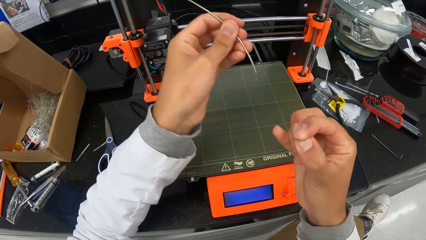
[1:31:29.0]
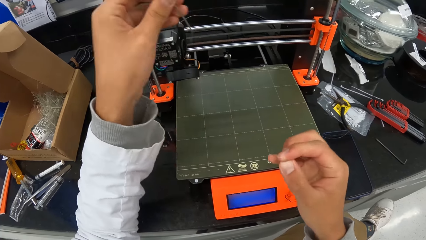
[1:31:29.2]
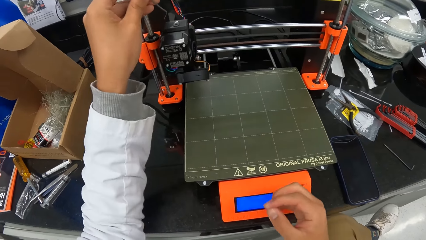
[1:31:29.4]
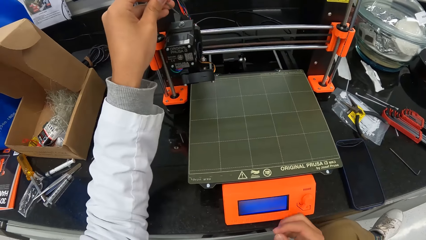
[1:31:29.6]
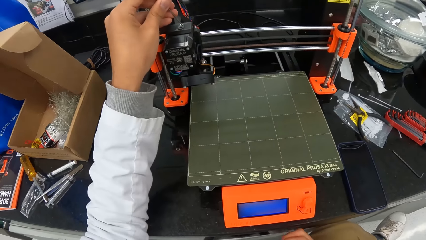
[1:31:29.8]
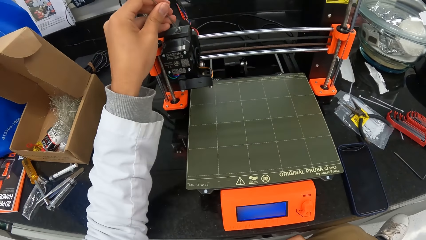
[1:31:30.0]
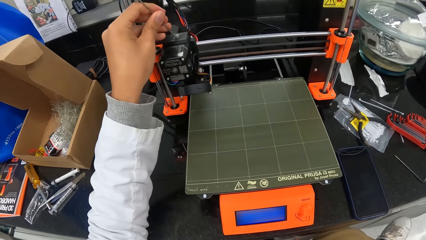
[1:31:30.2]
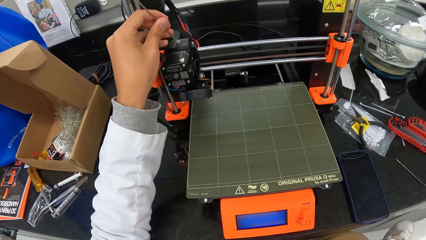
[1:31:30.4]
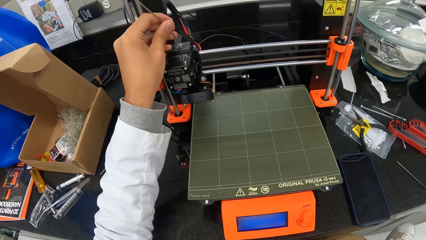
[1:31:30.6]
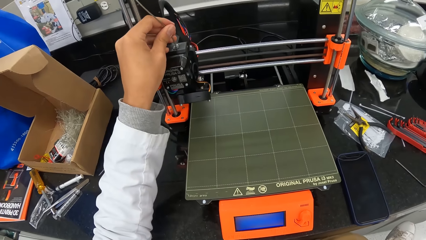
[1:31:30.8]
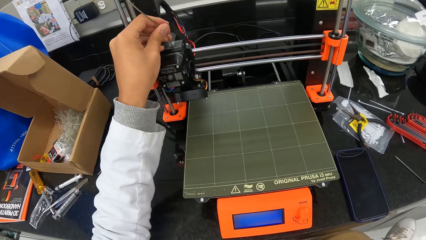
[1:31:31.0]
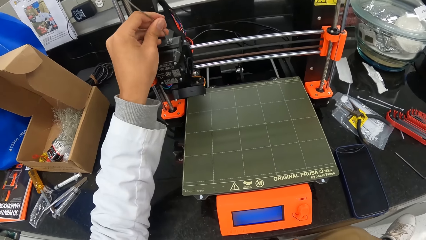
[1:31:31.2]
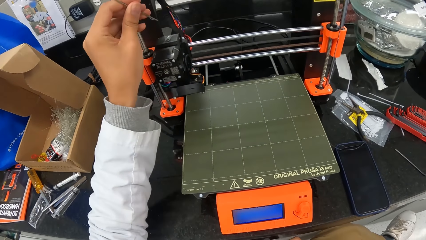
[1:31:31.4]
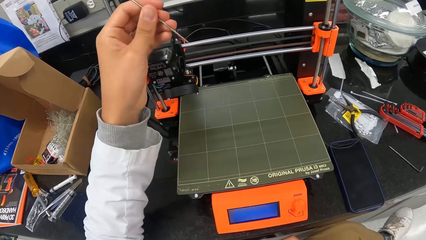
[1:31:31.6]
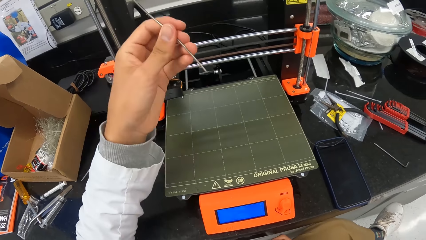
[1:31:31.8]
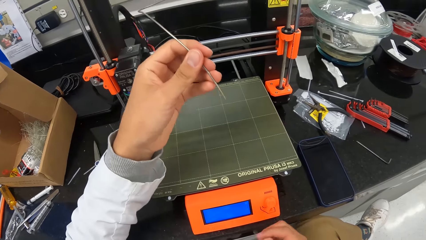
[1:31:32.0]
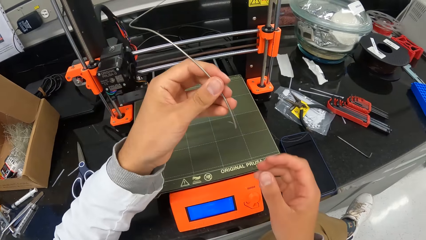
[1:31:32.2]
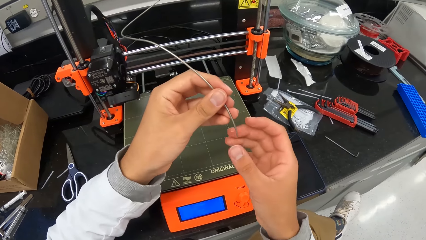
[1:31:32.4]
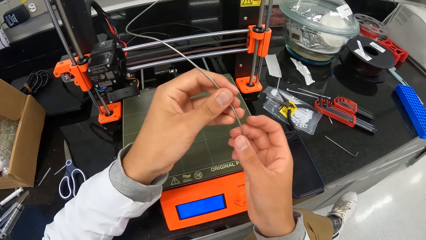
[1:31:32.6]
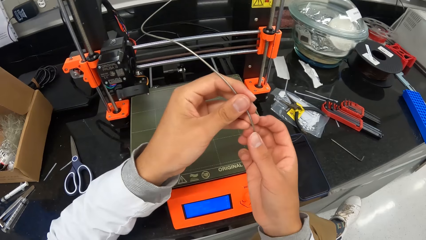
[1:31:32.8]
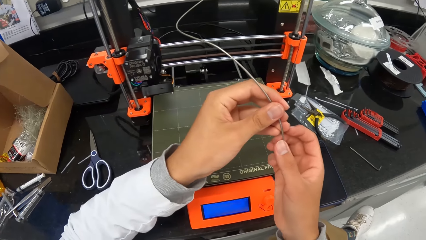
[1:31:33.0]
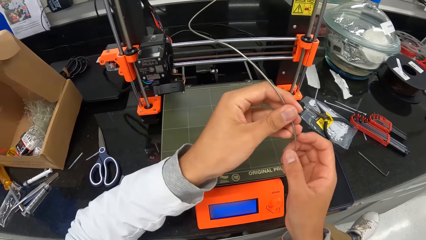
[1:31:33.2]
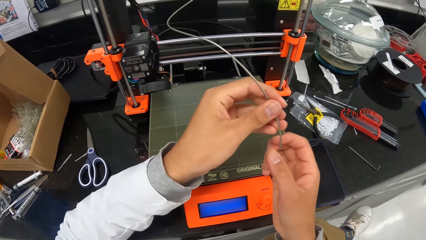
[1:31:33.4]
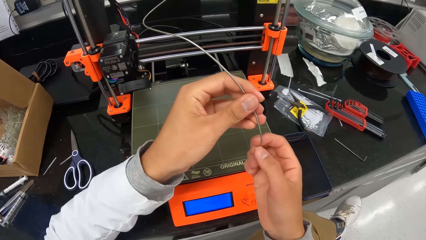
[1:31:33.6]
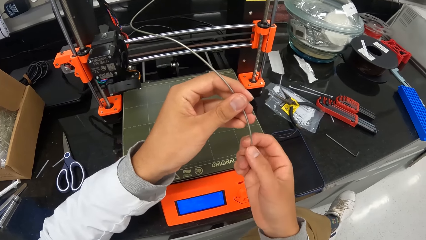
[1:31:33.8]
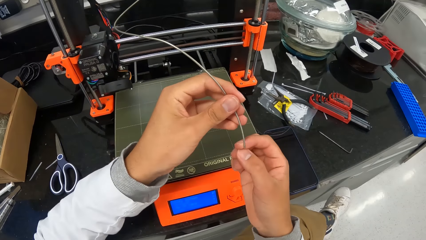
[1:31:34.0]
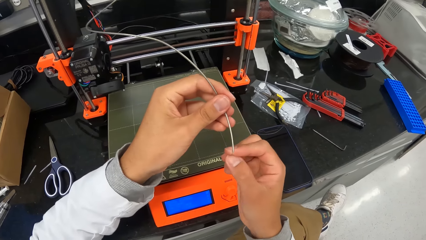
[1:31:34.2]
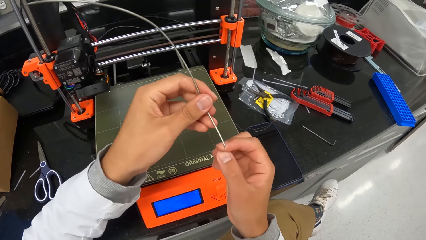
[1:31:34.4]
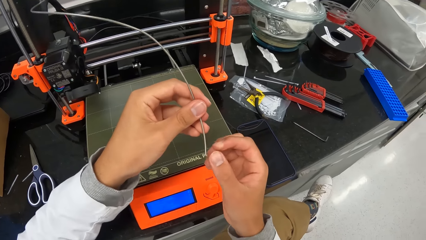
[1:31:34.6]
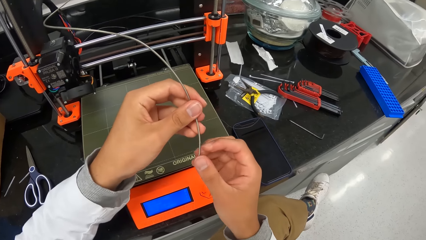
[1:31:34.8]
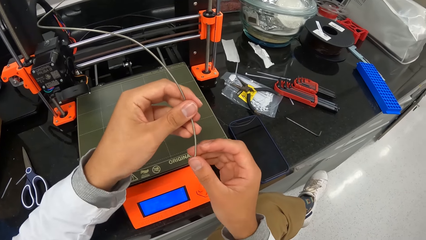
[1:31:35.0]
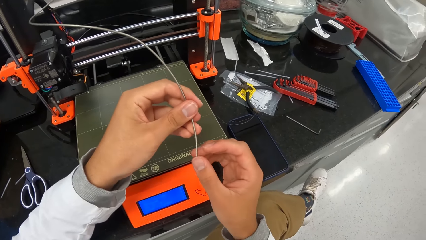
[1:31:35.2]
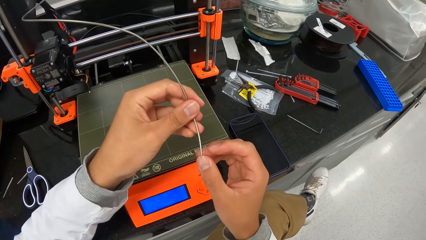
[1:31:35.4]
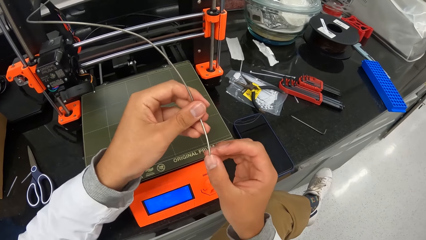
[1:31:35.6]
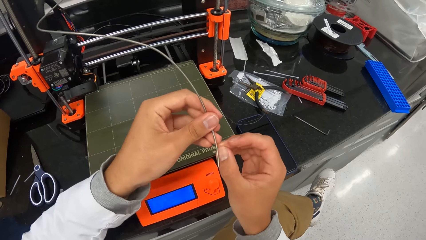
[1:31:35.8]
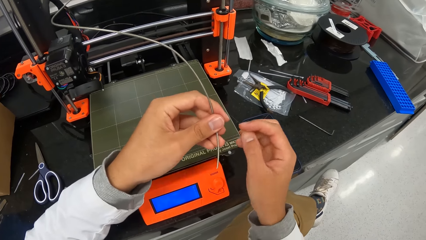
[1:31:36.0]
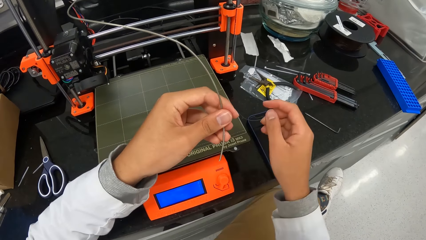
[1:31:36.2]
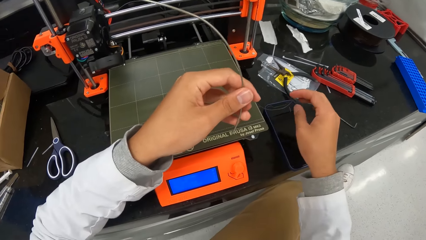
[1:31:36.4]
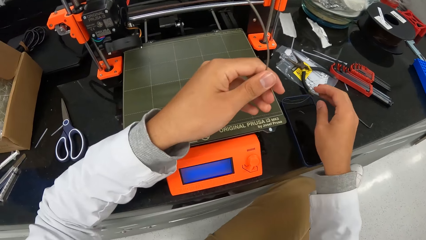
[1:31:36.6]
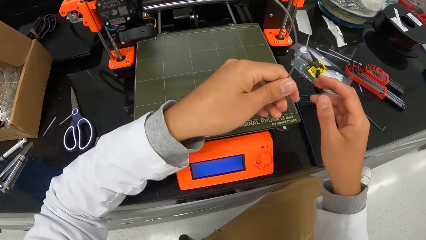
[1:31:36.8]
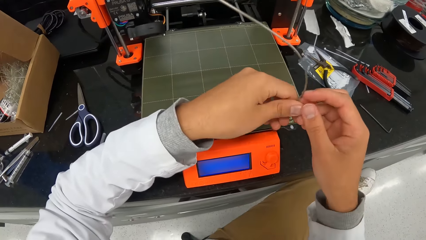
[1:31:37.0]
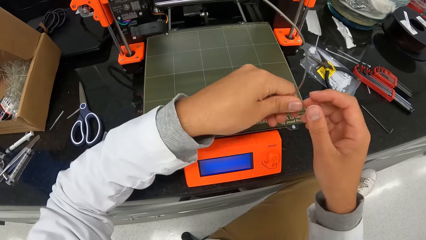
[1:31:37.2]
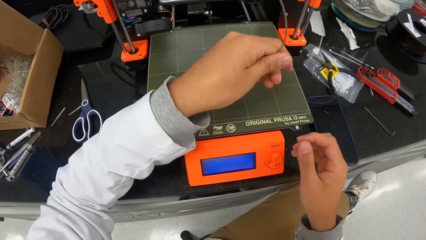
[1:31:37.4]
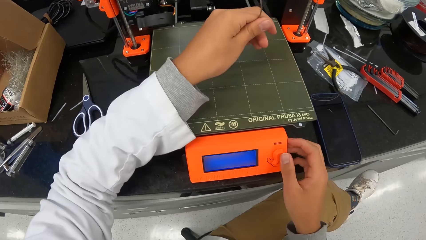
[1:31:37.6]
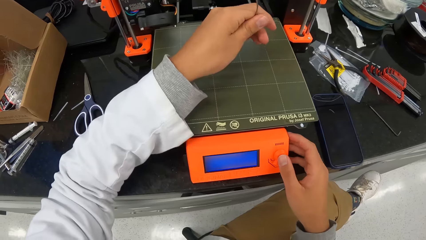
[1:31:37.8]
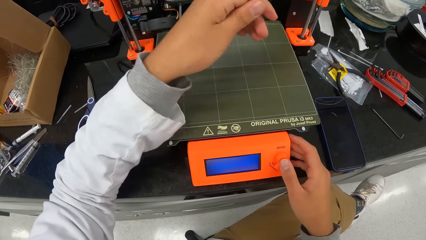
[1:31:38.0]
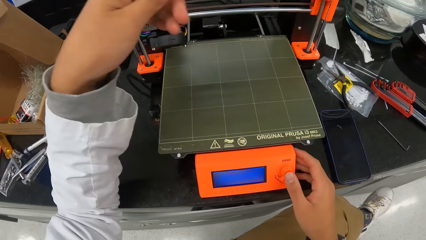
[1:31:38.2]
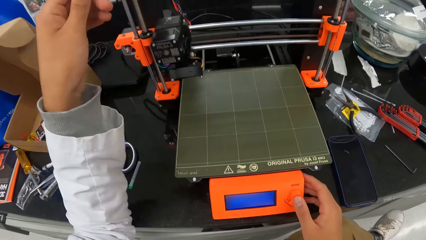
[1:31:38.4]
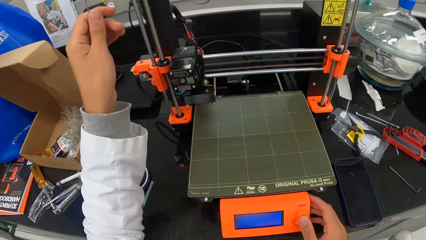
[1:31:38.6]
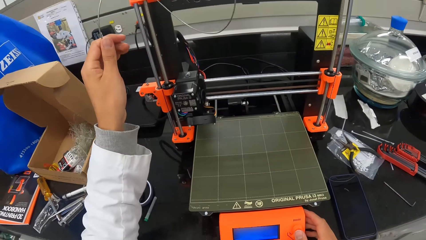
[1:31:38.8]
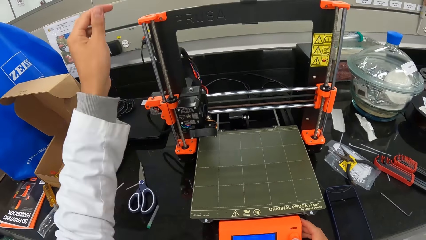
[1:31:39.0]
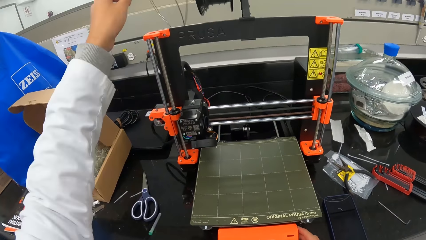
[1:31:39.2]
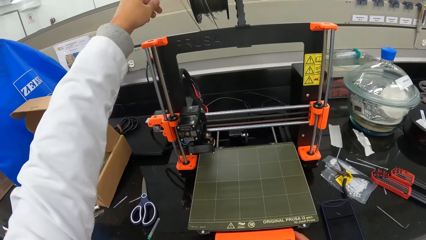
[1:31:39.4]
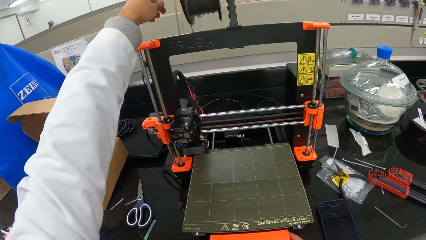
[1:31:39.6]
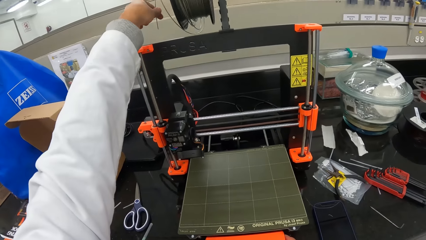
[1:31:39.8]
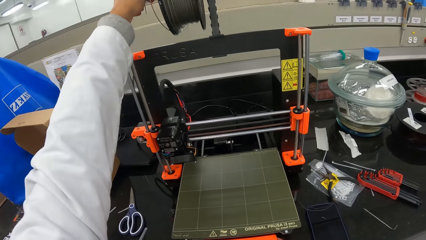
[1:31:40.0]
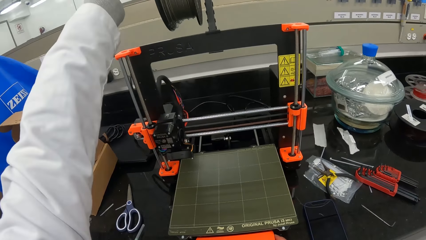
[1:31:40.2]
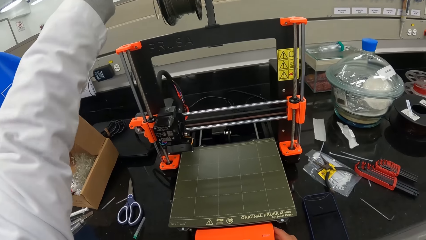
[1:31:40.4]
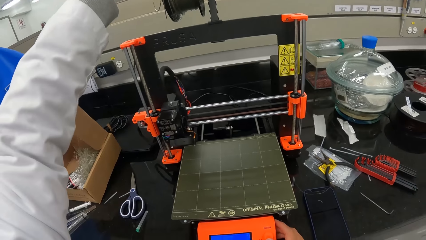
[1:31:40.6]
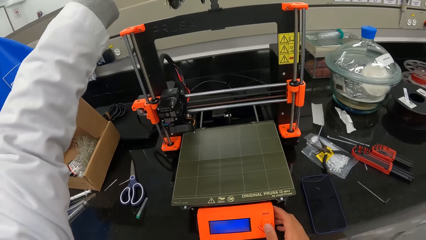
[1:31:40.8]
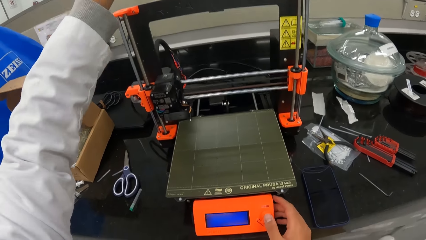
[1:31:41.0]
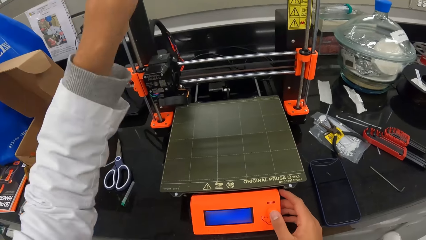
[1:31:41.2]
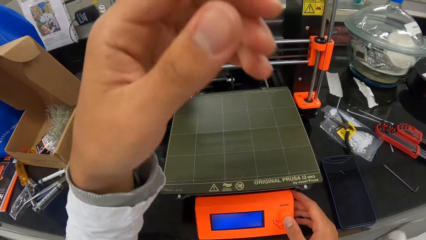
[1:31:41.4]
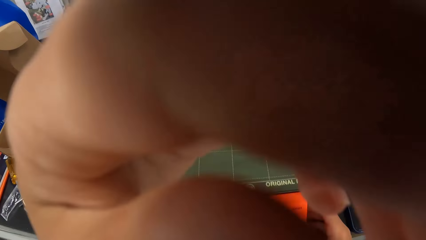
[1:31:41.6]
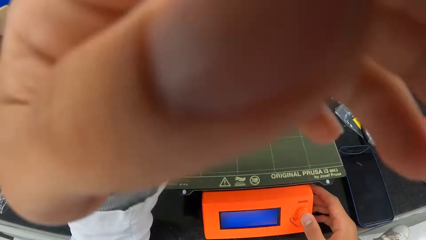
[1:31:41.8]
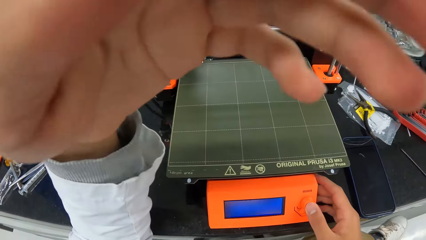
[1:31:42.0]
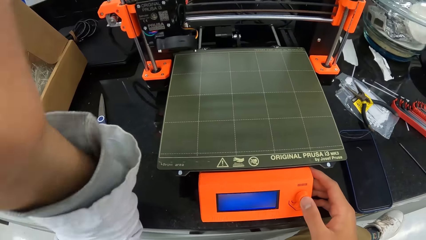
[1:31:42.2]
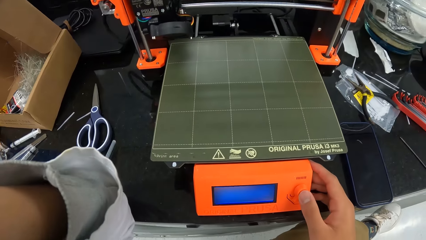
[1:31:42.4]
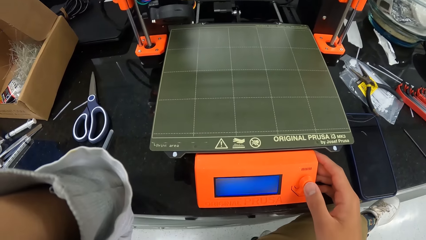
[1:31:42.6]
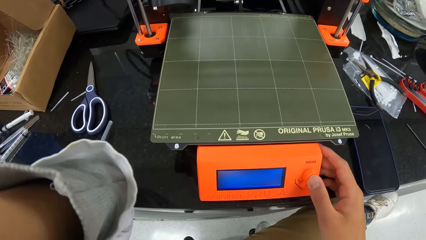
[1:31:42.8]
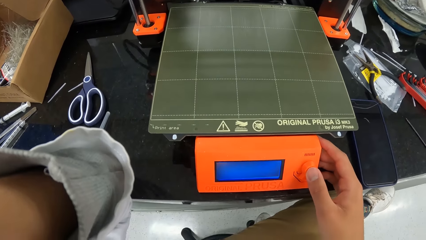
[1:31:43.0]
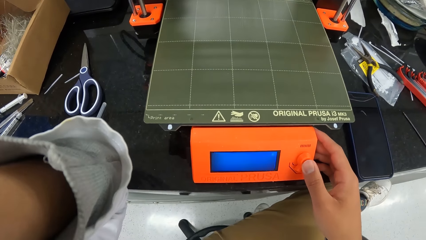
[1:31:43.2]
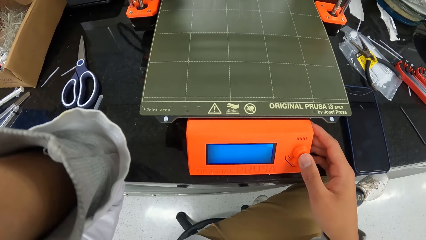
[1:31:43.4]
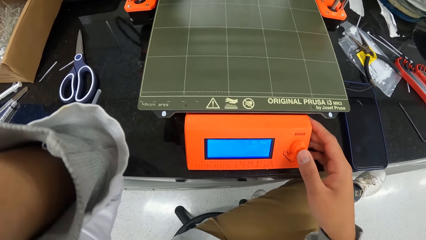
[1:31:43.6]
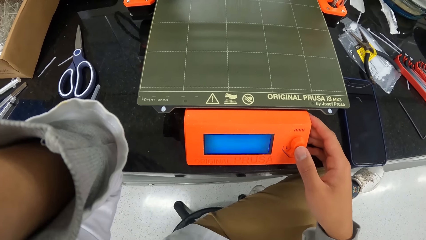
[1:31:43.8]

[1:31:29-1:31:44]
The camera wearer puts the filament in the 3D printer with his left hand. He connects the wire on the weighing machine. He removes the filament from the 3D printer with his left hand. He cleans the filament with his hands. He touches the wire on the weighing scale. He operates the 3D printer with his right hand. He rolls back the filament in its roll with his left hand. He touches his face with his left hand. He carries his hands up. He operates the 3D printer with his right hand. He sets the weighing machine.
